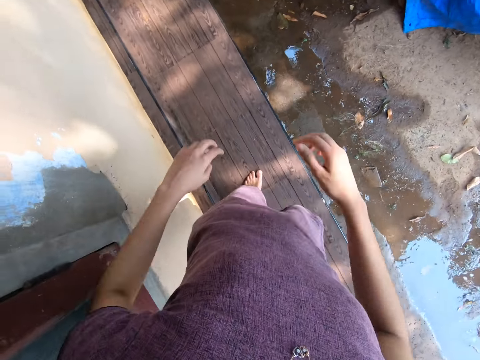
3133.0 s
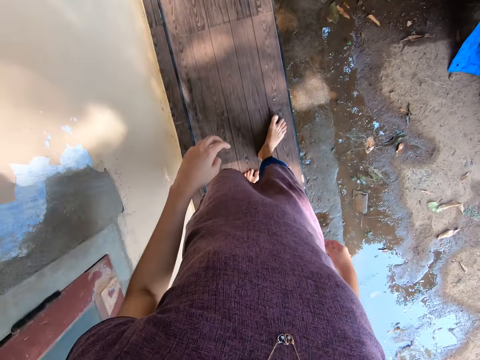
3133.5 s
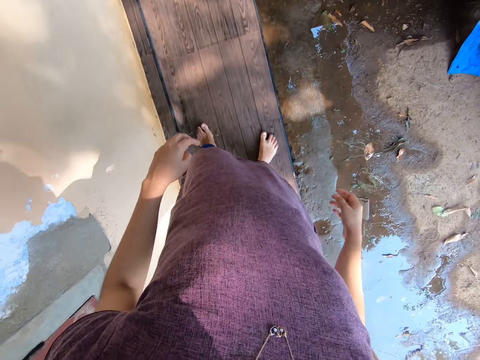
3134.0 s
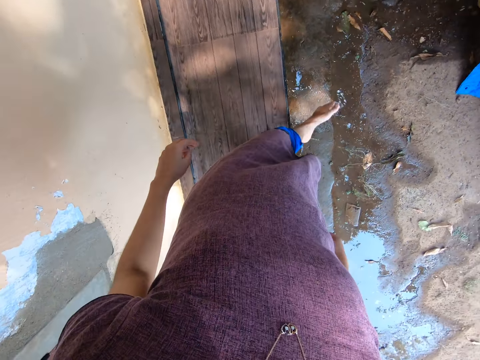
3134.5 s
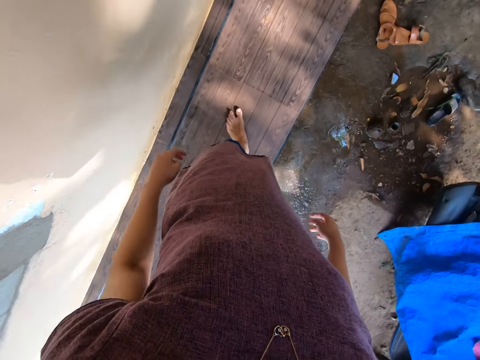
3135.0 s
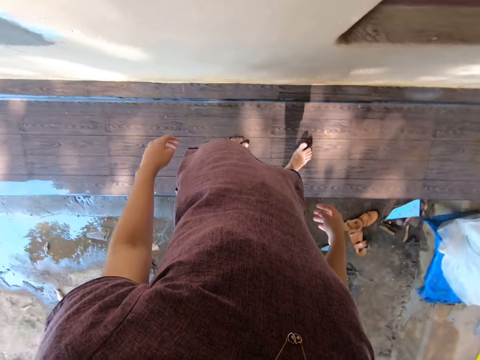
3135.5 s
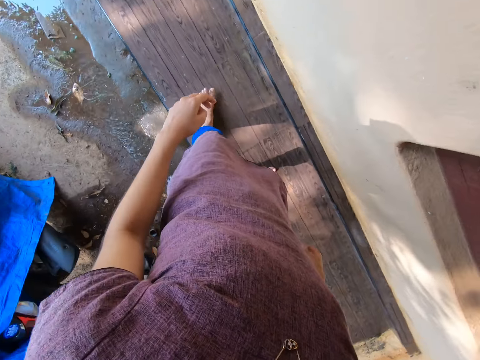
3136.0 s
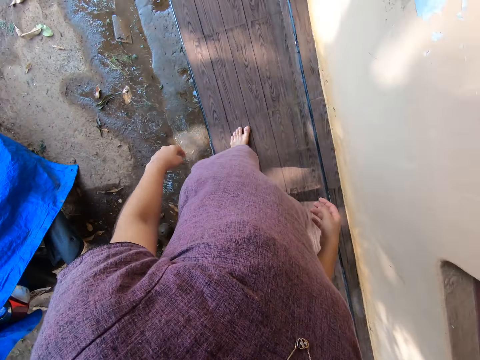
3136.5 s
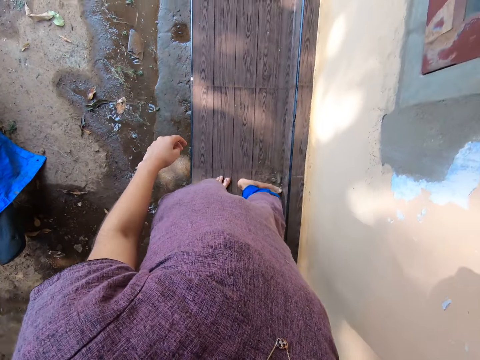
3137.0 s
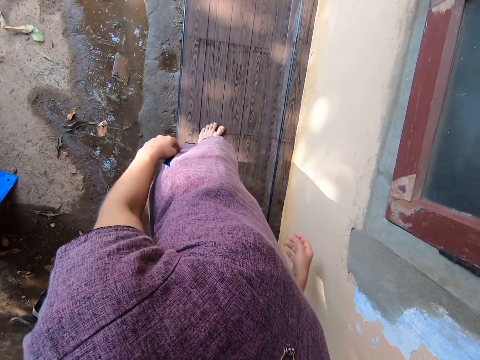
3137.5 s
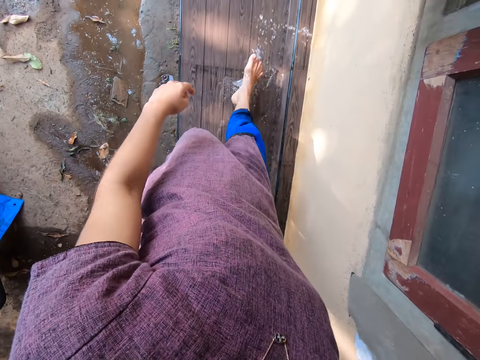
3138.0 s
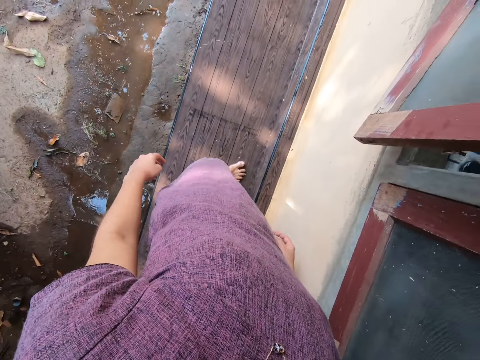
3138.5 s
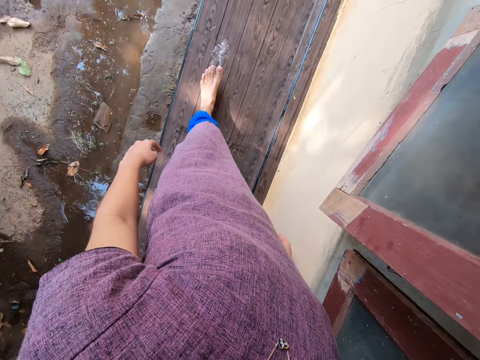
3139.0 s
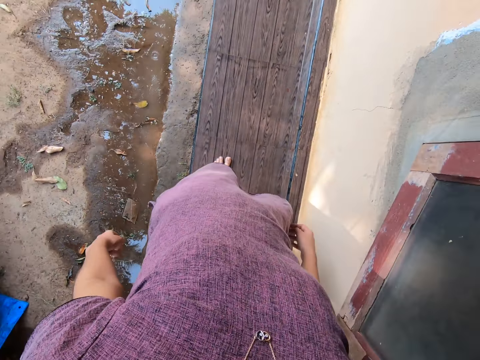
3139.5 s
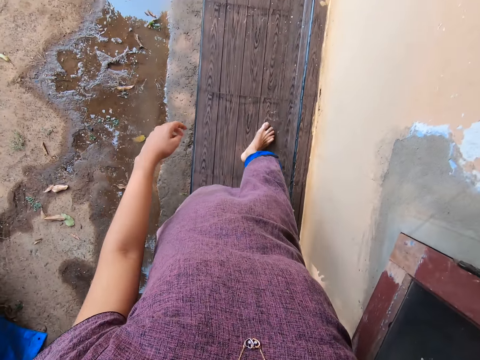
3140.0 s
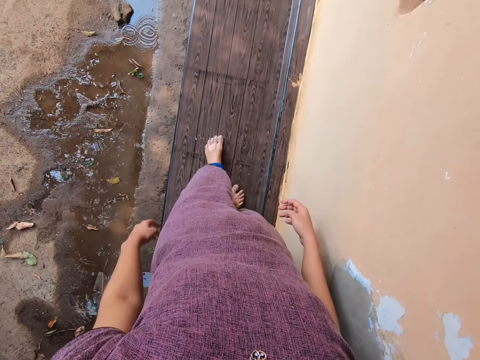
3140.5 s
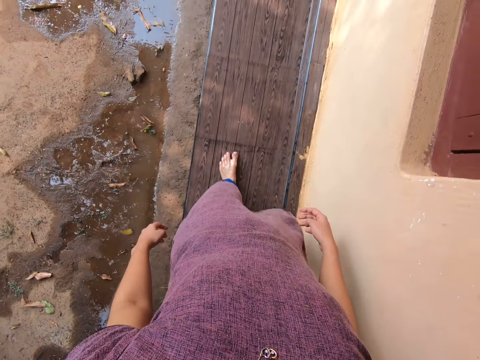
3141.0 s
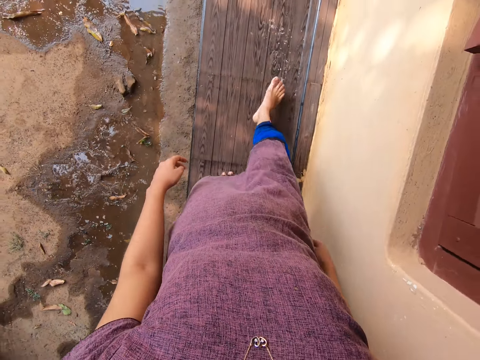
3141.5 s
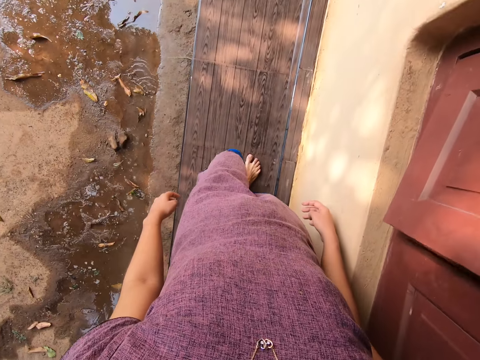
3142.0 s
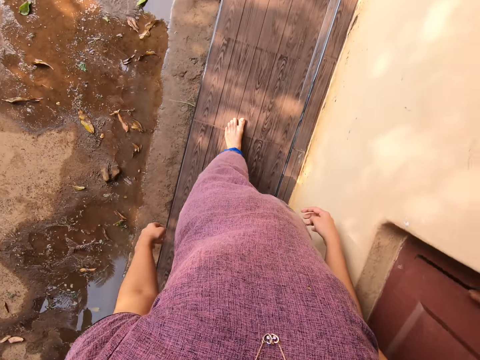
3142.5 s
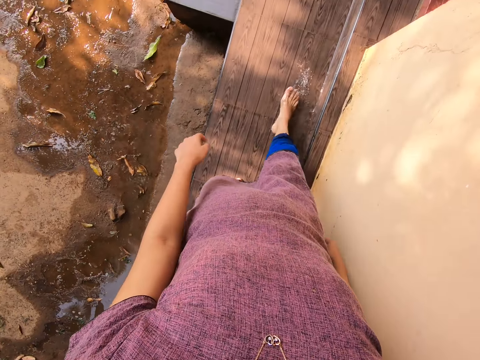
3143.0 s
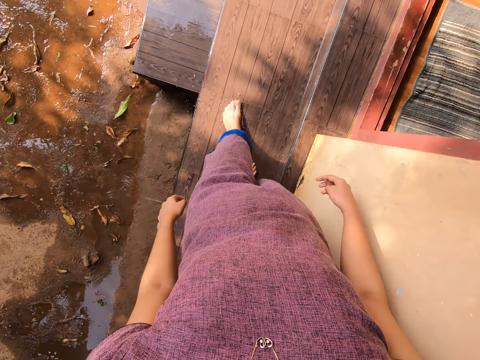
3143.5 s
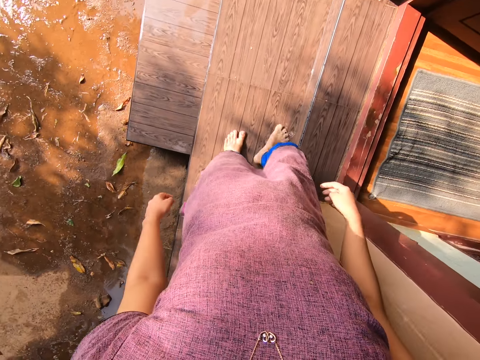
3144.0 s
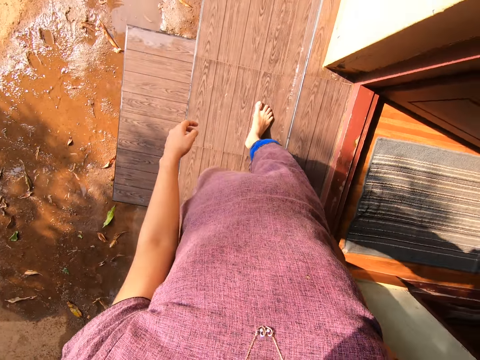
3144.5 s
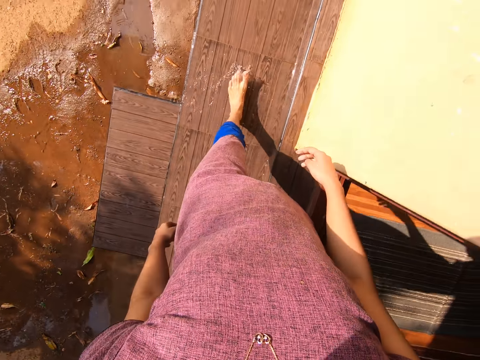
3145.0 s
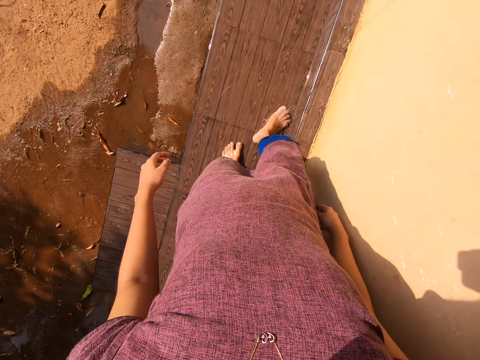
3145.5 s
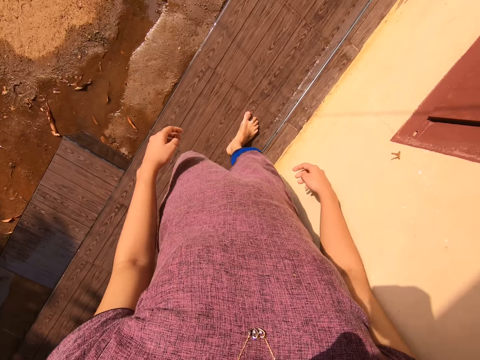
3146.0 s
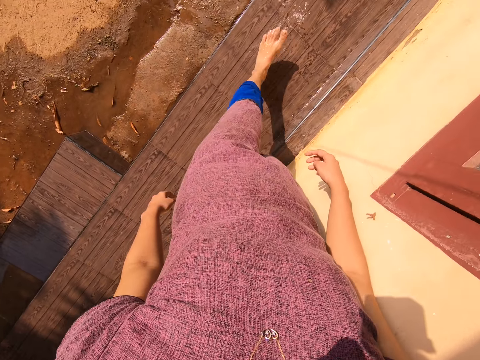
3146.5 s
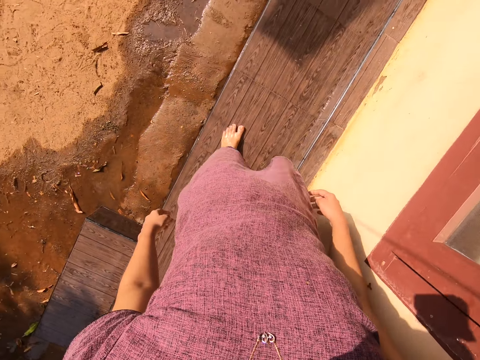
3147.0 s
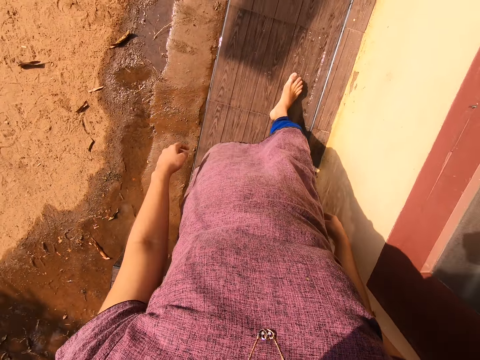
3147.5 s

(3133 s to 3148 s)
The camera wearer clears water from the pavement with the legs. They walk around.

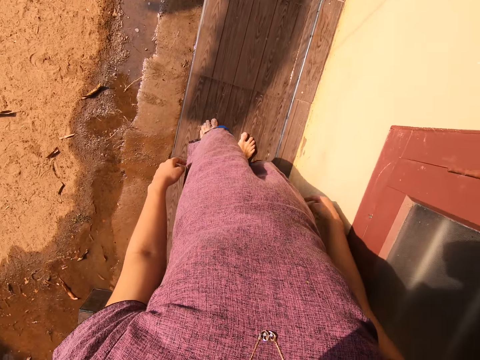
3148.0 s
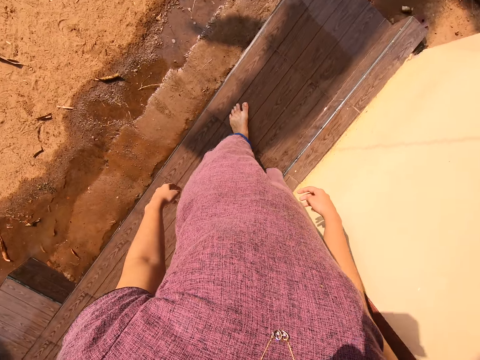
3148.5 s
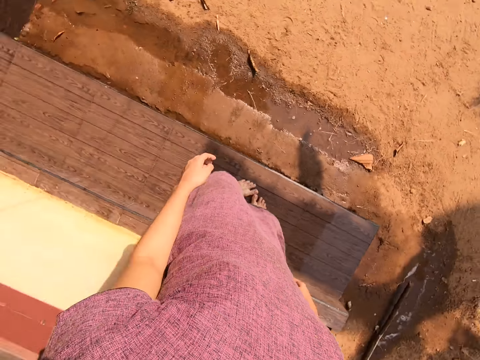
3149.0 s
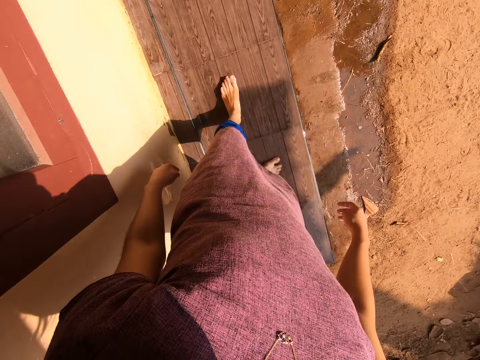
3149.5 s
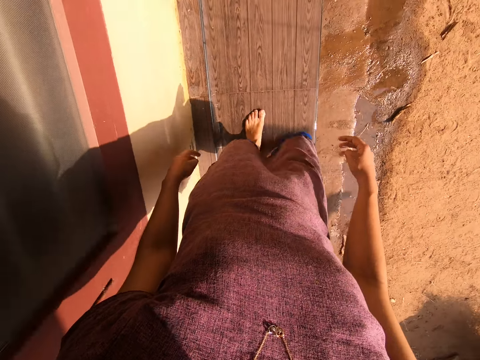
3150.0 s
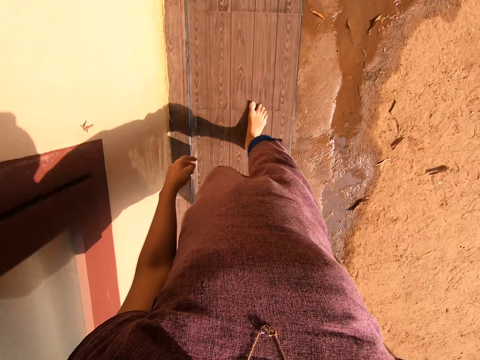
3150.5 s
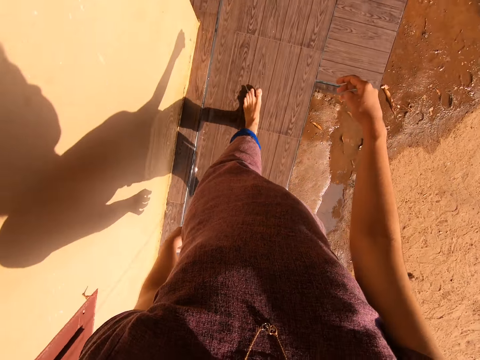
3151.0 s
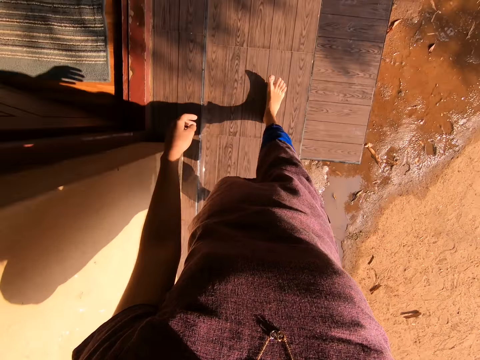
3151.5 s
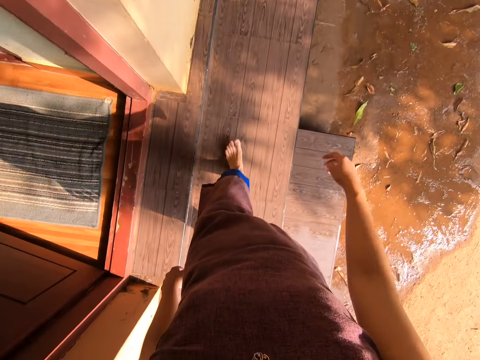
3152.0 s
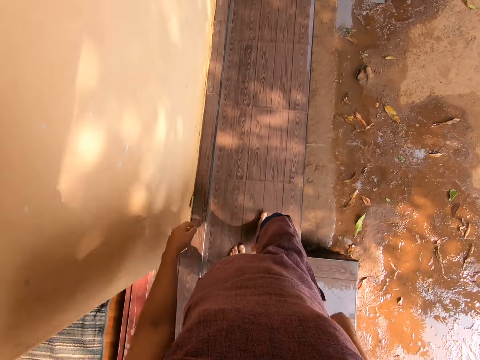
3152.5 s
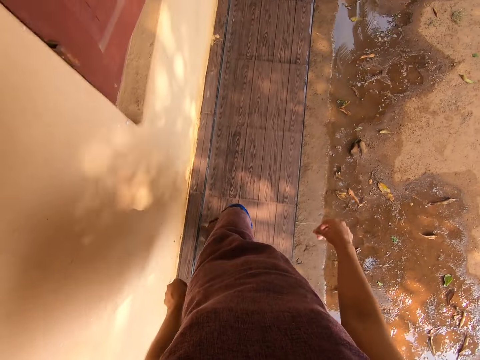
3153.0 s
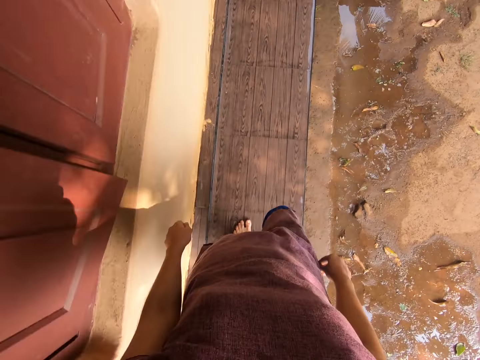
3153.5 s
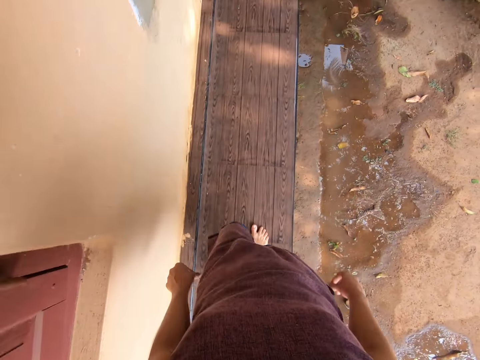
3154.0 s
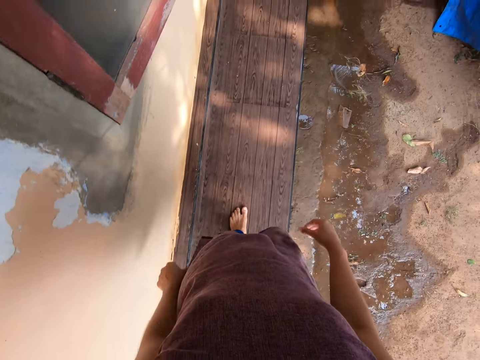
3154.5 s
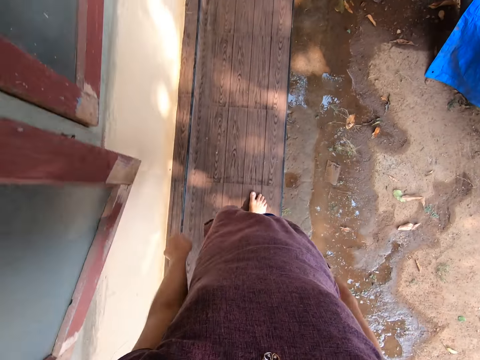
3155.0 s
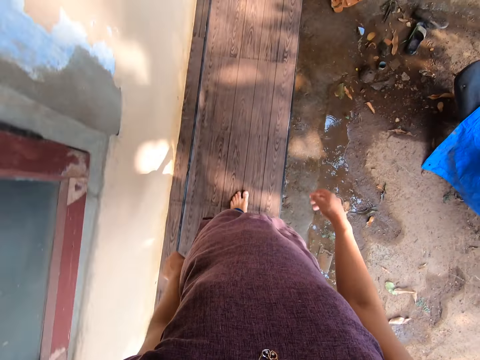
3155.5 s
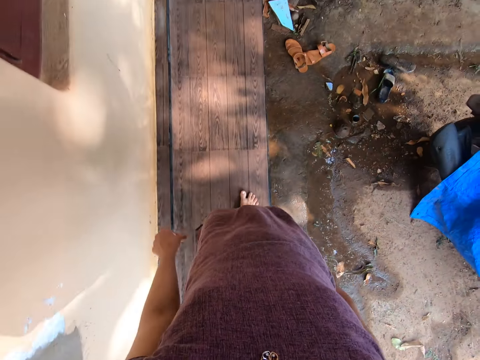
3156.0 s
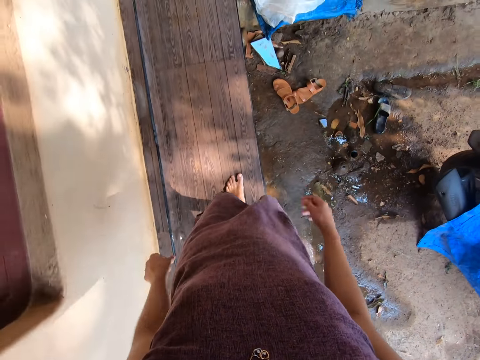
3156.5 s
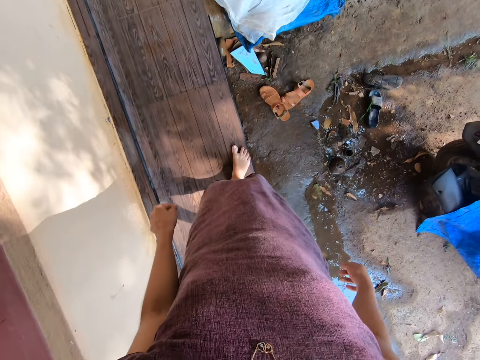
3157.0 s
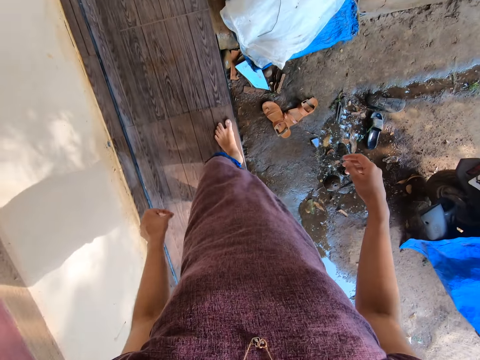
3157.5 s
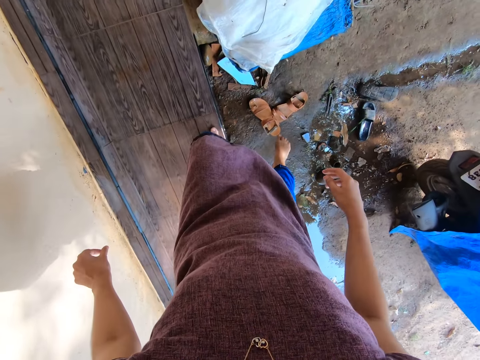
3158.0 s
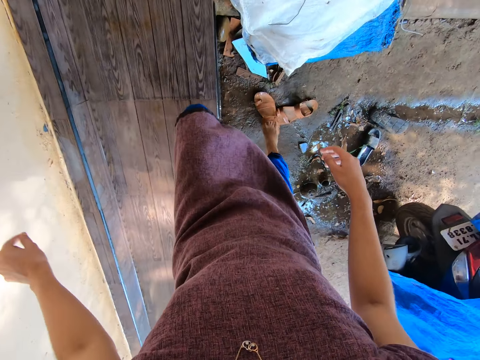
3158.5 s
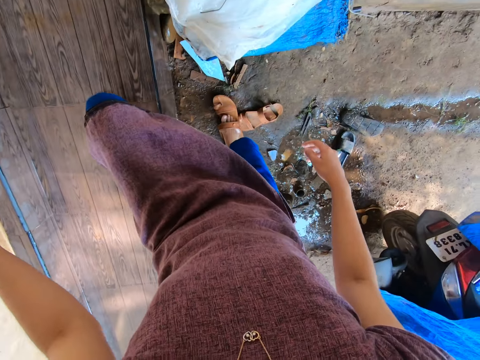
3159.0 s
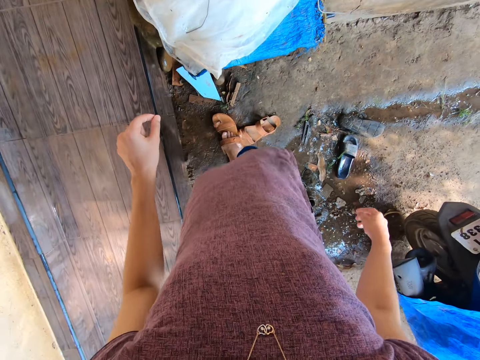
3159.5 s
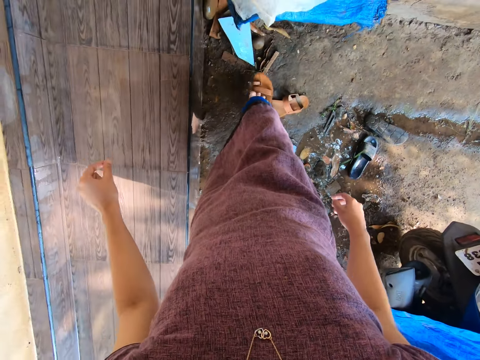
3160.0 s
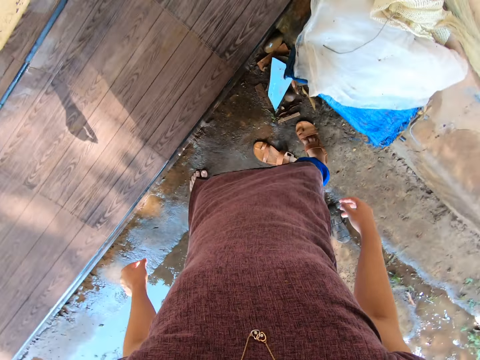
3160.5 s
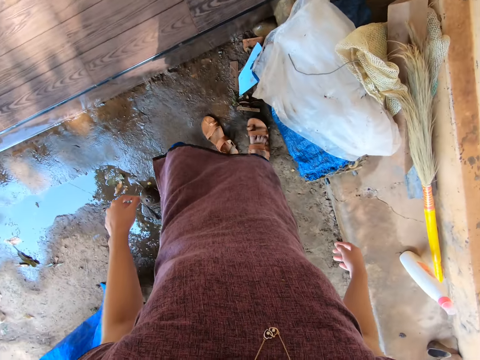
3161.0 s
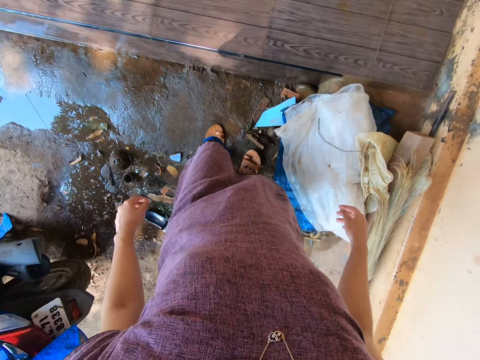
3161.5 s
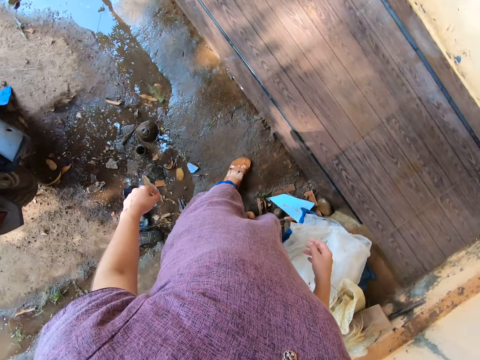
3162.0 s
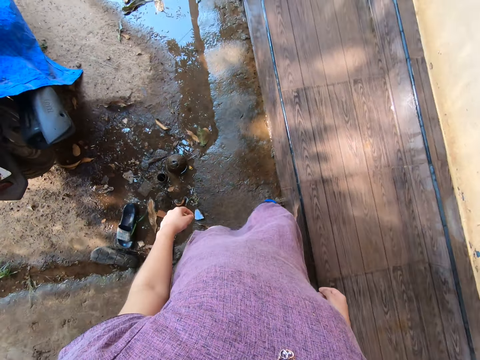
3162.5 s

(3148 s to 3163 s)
The camera wearer slips her right leg into her sandal. She climbs down the walkway of the house. She slips her left leg into her sandal.
